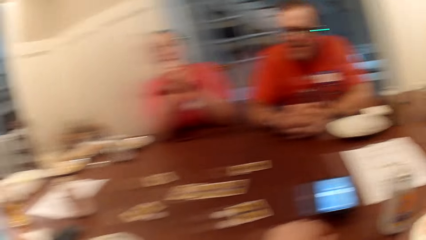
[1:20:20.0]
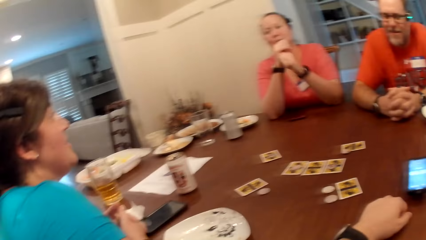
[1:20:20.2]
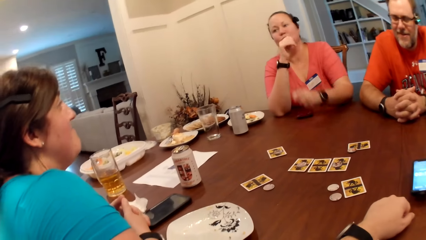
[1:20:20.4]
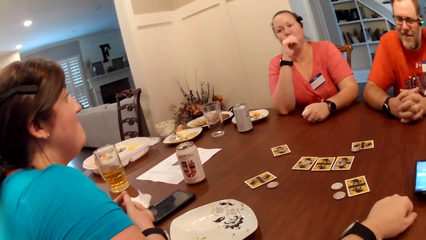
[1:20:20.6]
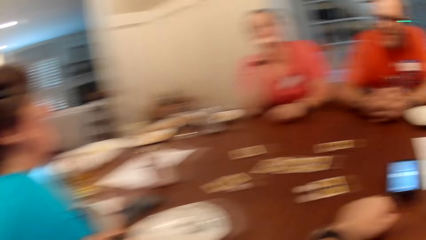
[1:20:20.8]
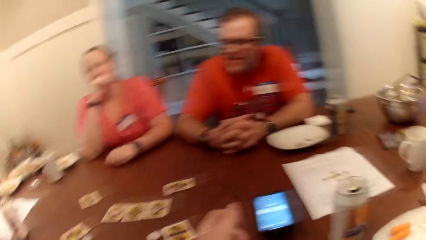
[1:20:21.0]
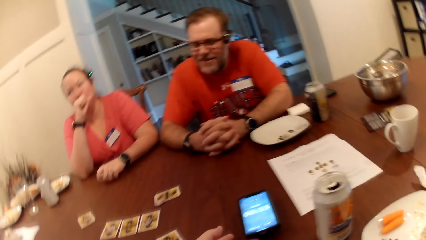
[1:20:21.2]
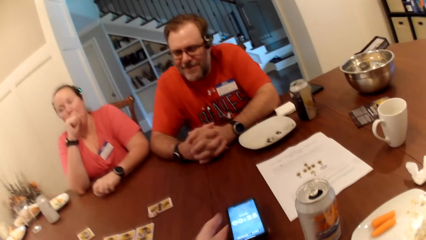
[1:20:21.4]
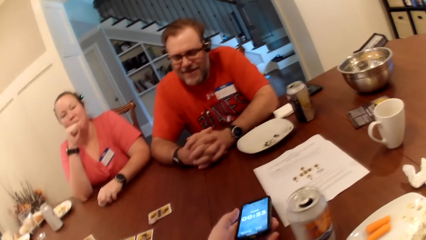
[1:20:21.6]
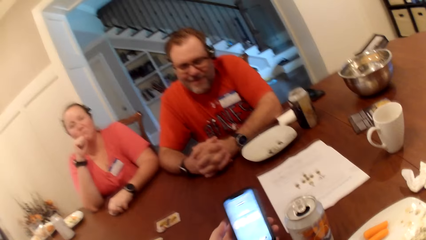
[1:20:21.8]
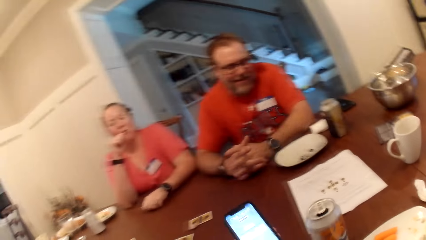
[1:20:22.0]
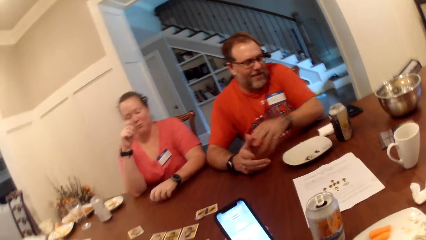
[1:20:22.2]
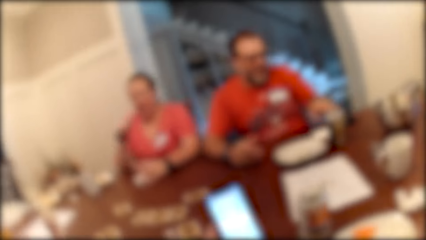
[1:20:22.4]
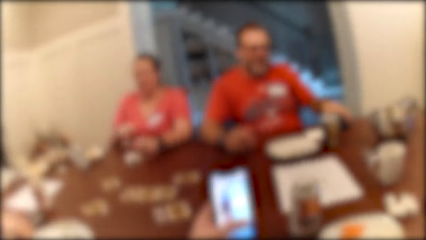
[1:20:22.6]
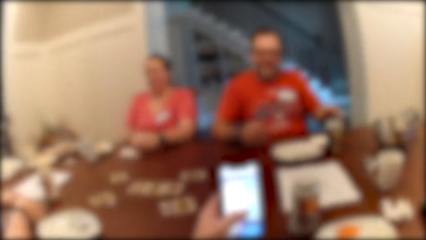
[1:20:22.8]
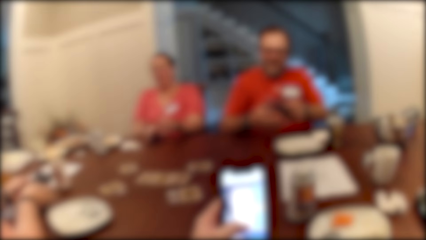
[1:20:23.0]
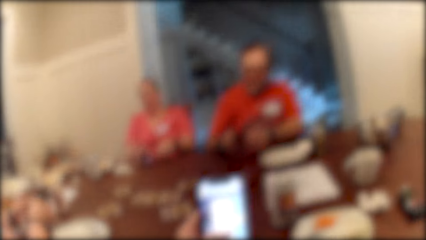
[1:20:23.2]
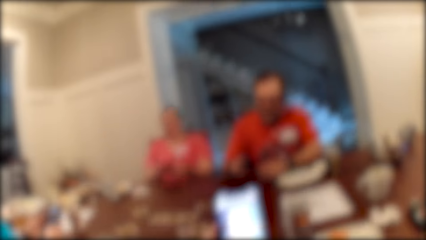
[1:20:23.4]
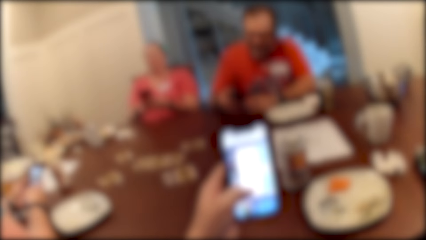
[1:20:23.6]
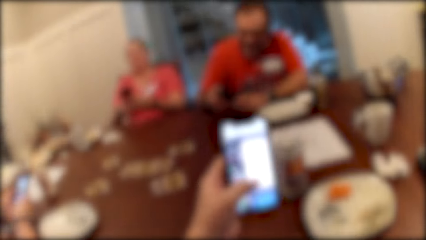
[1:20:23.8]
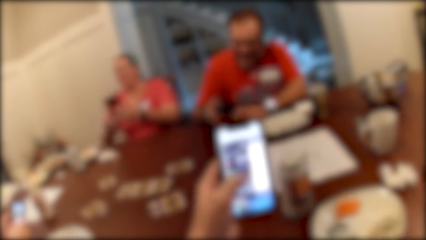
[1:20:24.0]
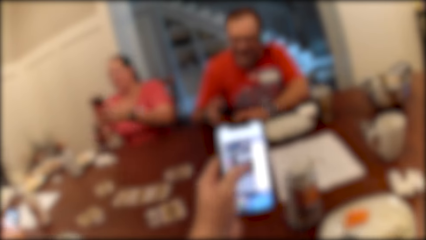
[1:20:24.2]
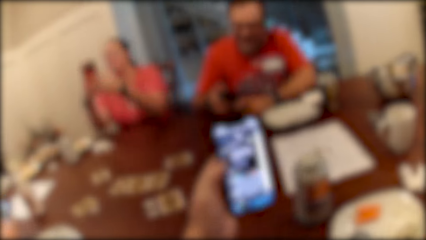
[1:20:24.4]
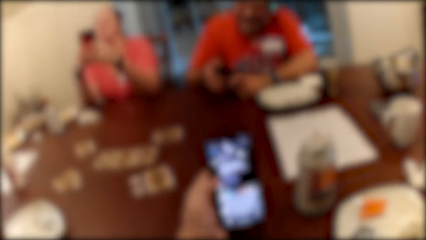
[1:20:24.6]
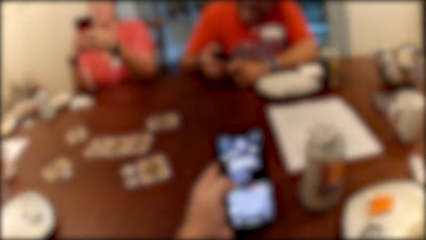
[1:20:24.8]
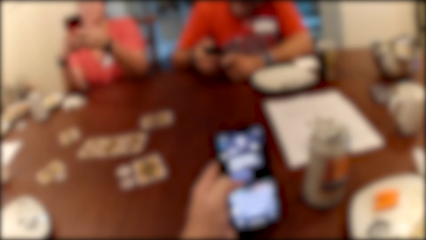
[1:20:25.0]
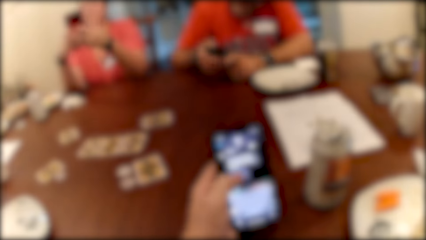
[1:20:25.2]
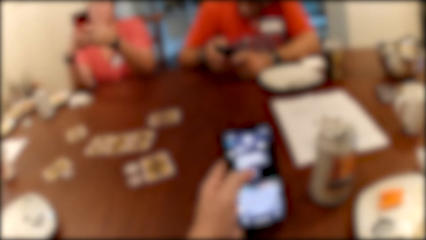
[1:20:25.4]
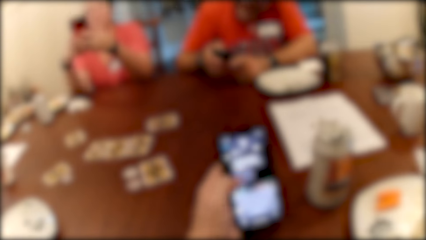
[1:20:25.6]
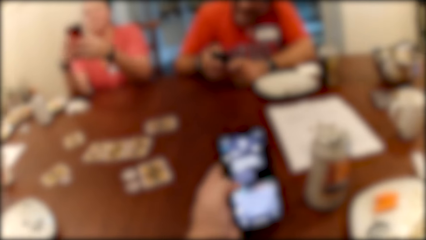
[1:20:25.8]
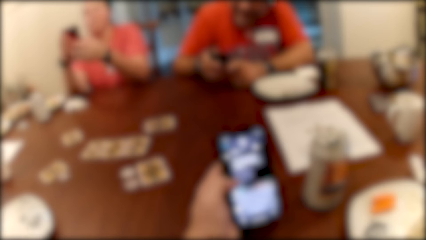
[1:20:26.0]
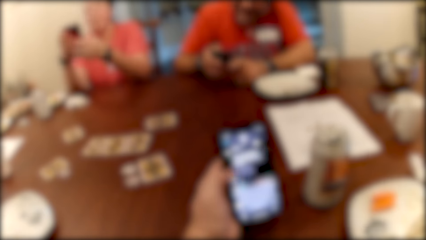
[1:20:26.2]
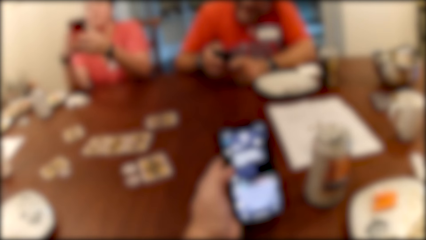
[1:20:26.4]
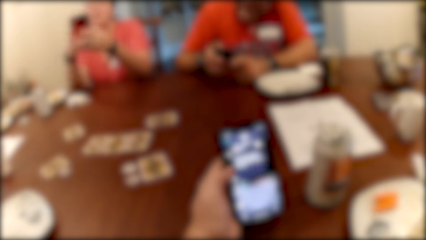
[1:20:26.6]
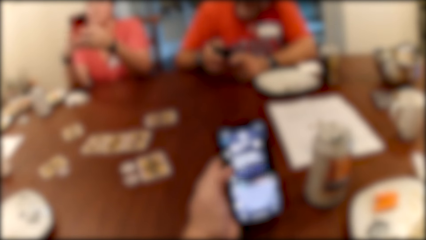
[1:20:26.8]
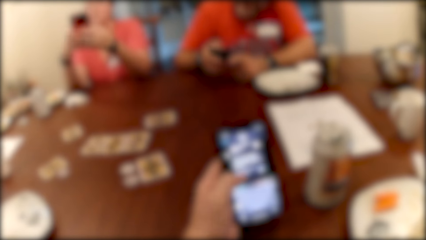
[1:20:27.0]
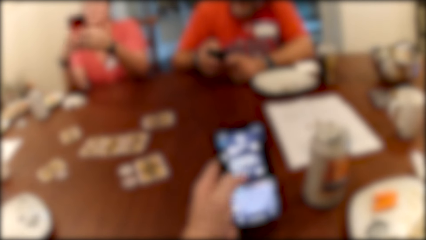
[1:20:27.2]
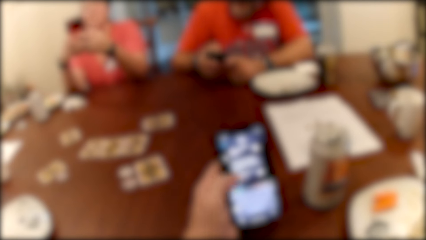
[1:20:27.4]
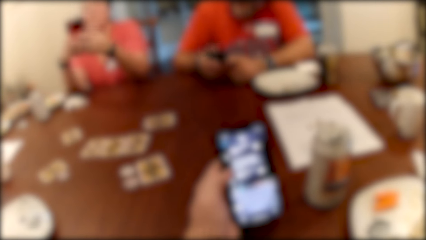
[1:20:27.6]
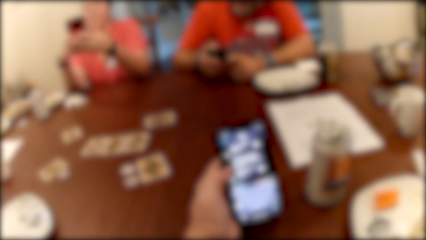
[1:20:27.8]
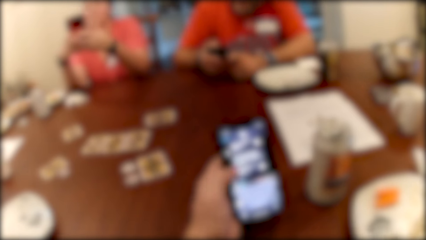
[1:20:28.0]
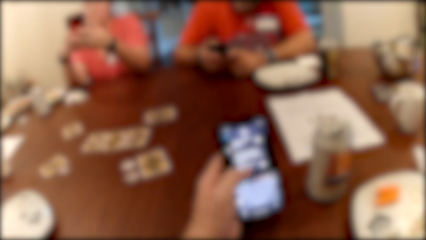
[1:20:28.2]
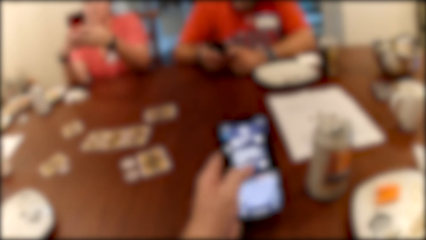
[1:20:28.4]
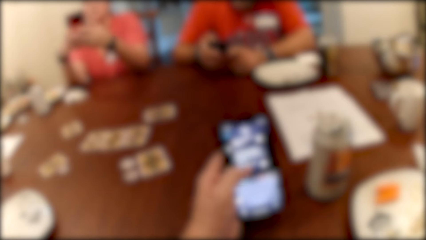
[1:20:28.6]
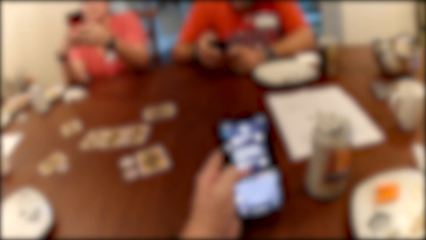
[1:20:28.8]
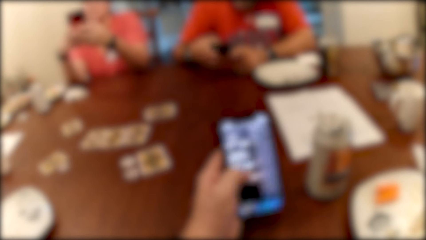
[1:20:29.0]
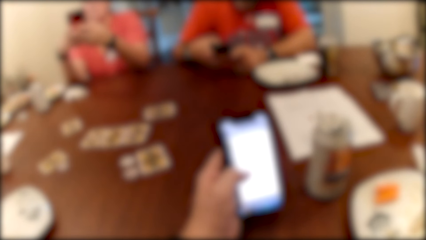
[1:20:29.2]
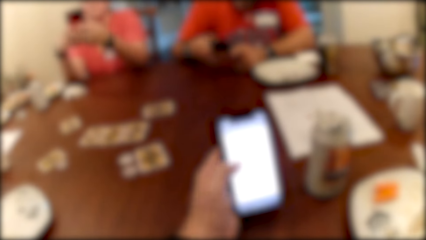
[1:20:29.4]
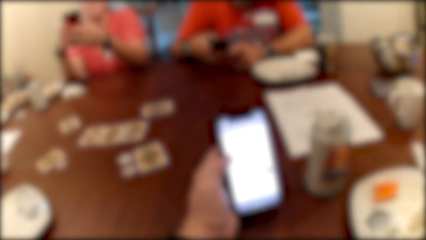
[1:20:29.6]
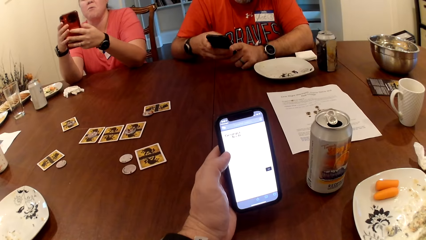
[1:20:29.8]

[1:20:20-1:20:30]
The camera wearer picks up a phone from the table with his left hand. The woman picks up a phone from the table with her right hand. A man picks up a phone from the table with his left hand. The camera wearer presses the phone with his left hand. The man holds the phone with both hands. The woman holds the phone with both hands. The woman operates her phone with her hands. The man operates his phone with his hands.

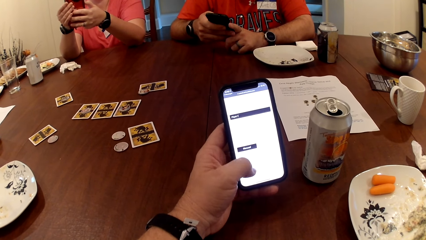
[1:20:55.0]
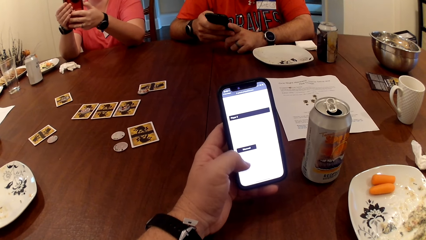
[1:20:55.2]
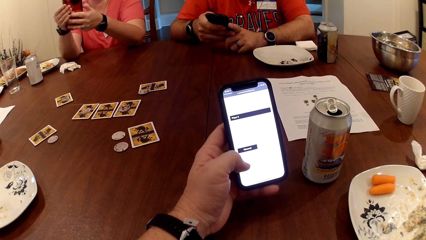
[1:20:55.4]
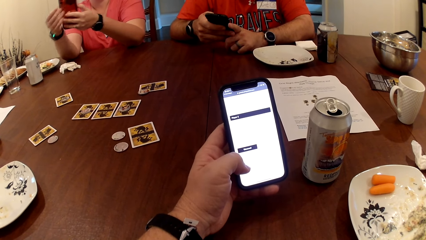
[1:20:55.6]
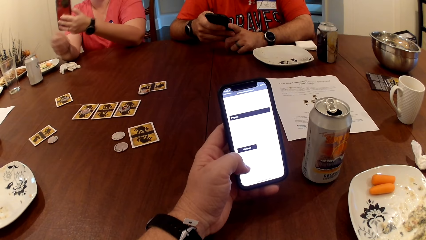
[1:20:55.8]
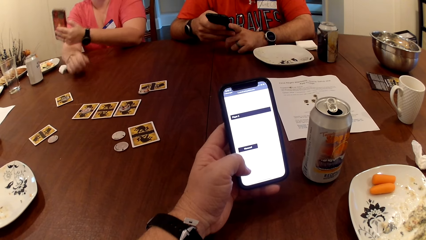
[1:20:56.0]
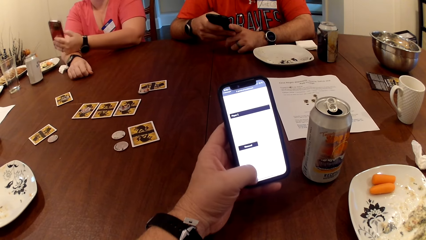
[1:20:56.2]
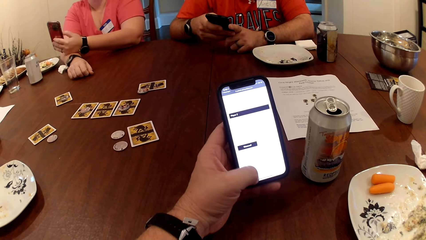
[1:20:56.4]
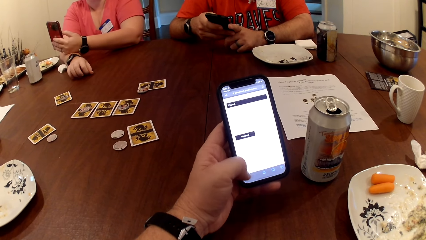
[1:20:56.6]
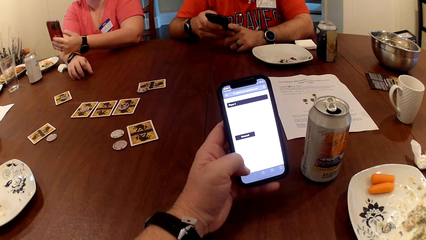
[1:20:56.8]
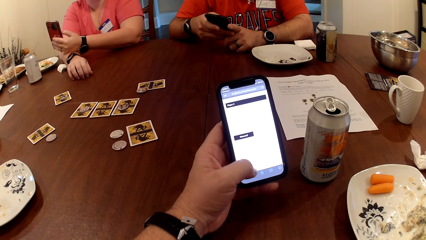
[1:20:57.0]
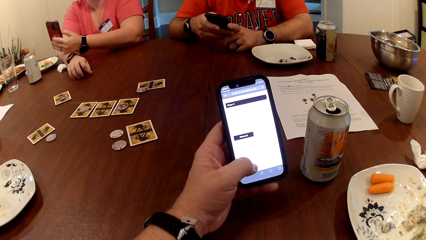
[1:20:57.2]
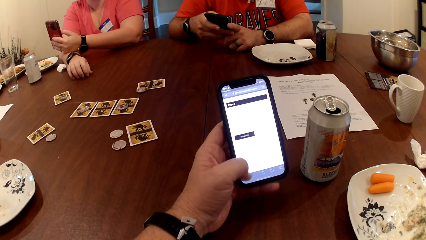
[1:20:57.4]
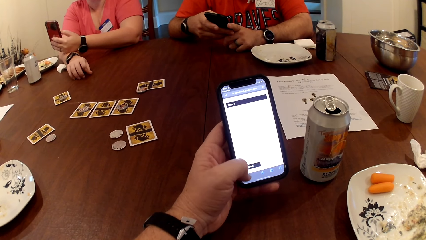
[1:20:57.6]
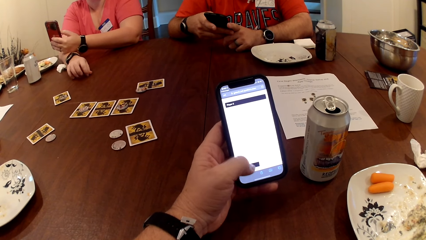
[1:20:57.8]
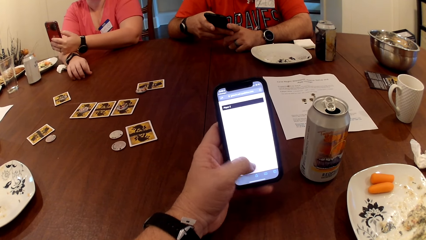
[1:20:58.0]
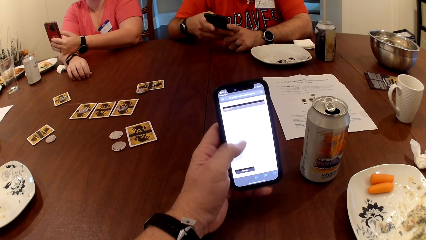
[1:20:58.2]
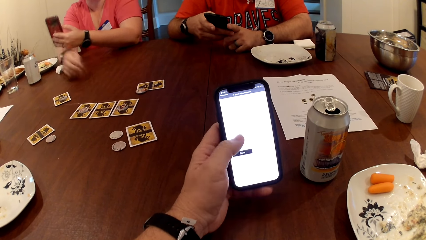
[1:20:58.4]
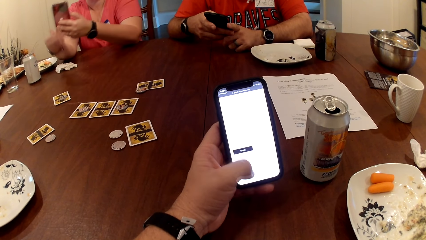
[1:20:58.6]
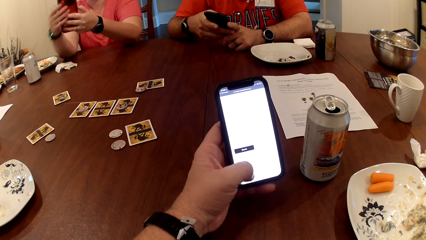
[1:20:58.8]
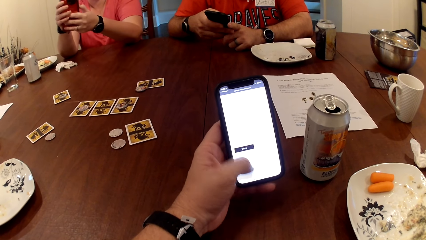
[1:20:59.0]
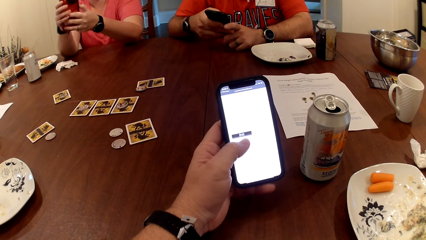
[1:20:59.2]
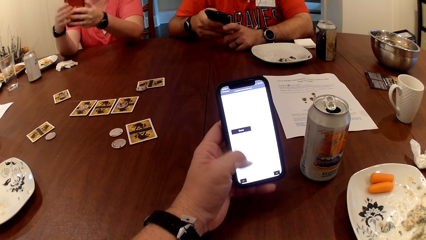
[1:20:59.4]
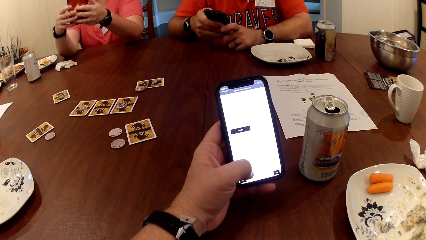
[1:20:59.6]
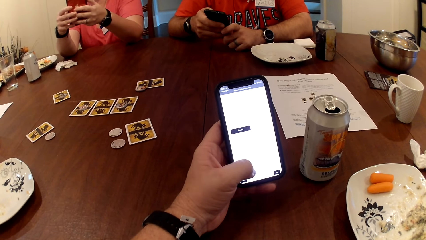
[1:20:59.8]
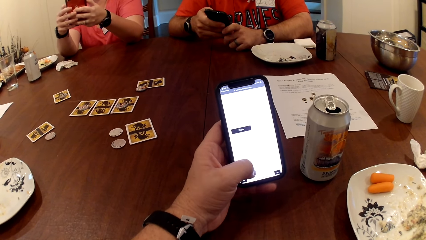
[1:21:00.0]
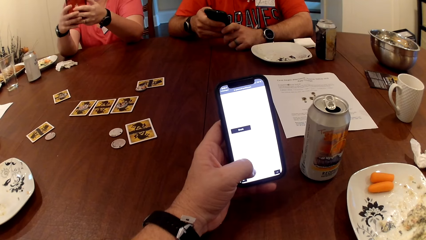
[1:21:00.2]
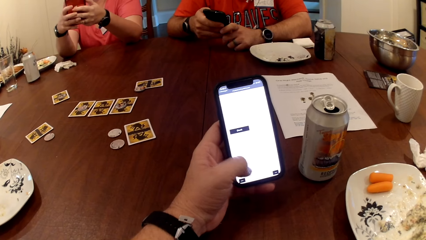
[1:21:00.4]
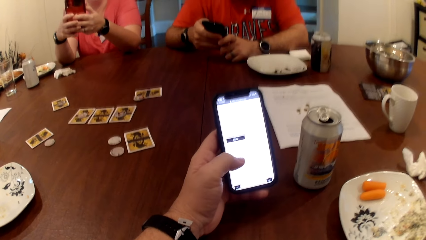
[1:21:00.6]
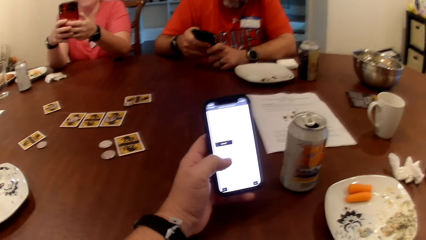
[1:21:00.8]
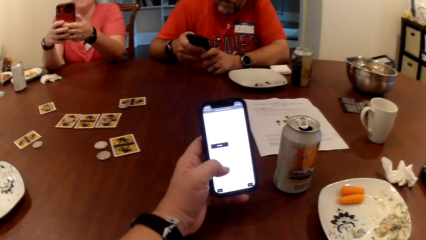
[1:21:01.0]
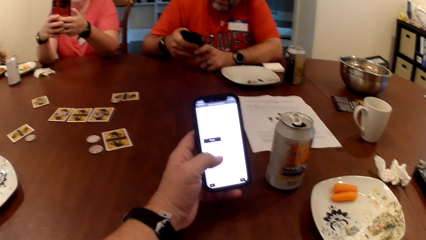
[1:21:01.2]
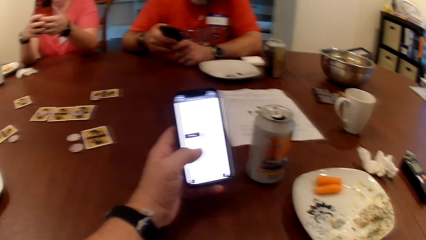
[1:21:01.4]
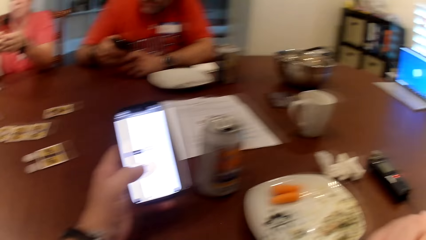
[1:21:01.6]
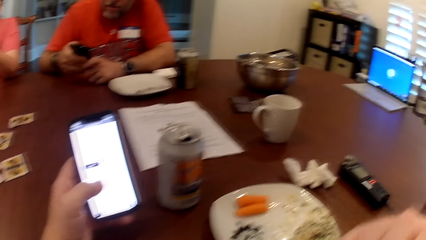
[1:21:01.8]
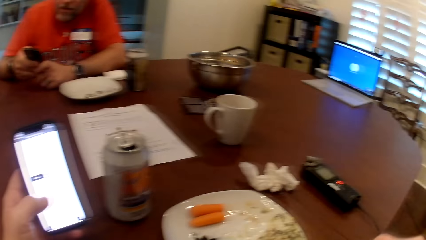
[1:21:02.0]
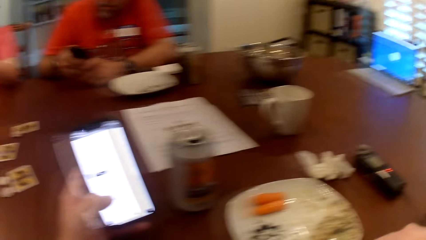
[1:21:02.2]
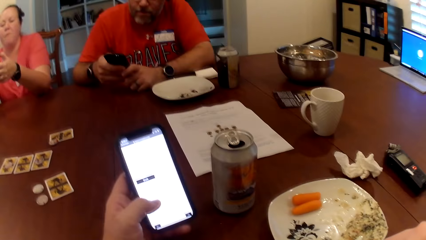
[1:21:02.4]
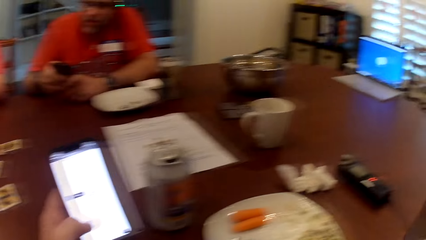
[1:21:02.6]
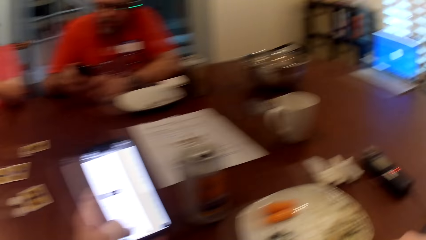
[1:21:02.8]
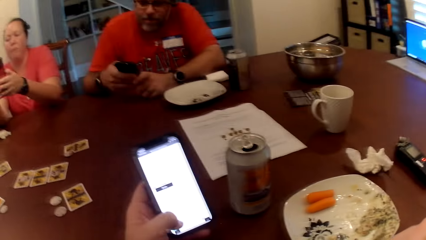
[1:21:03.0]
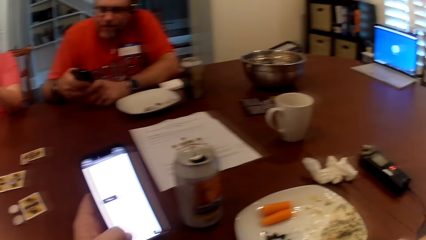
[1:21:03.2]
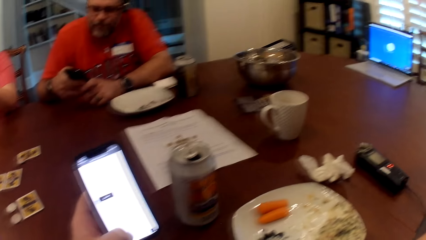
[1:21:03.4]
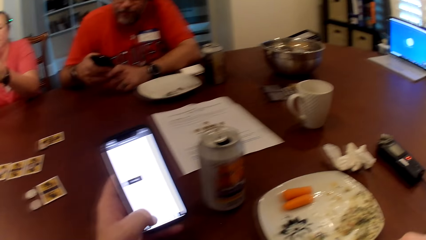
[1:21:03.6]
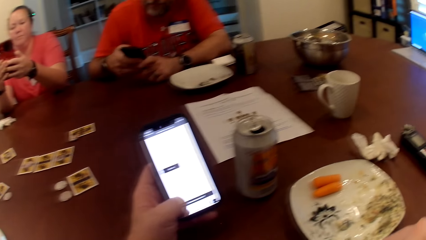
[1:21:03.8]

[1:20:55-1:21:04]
The woman taps on the table with her right hand. She holds the phone with both hands.
